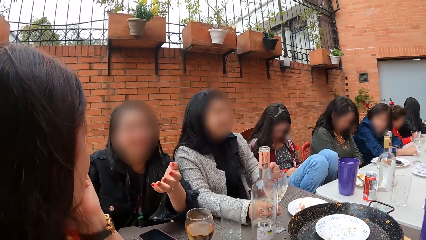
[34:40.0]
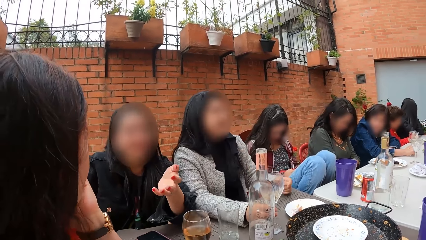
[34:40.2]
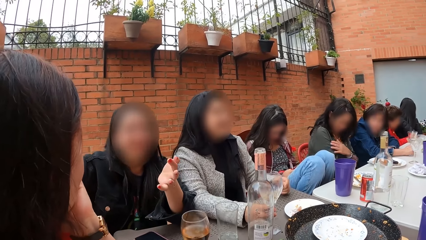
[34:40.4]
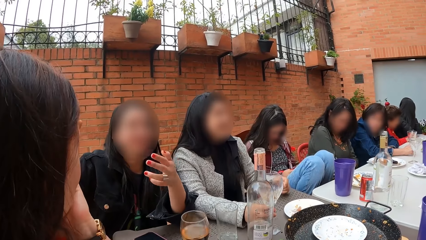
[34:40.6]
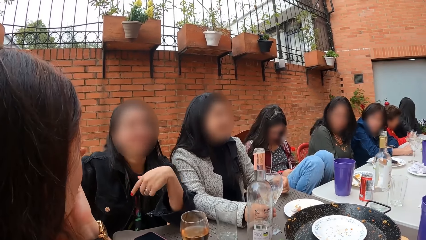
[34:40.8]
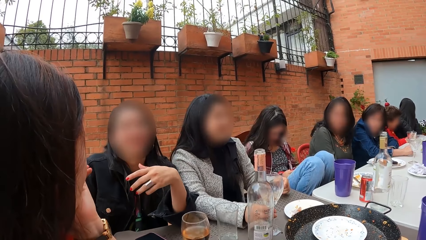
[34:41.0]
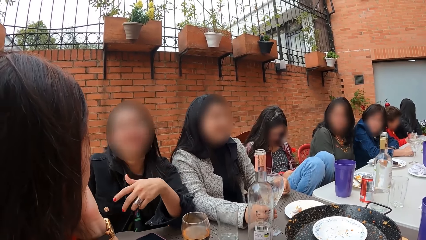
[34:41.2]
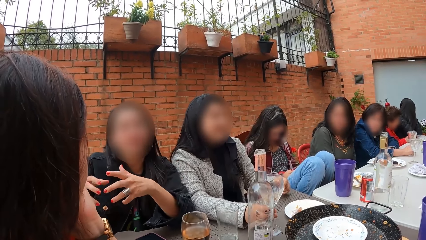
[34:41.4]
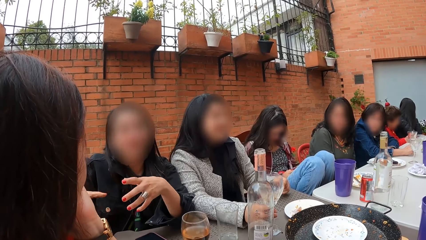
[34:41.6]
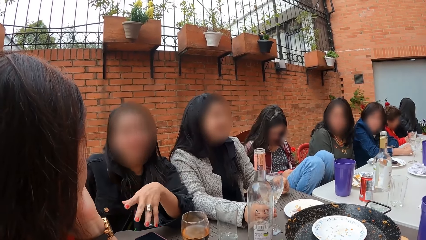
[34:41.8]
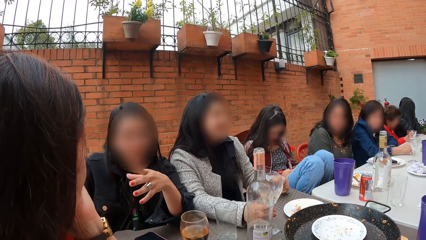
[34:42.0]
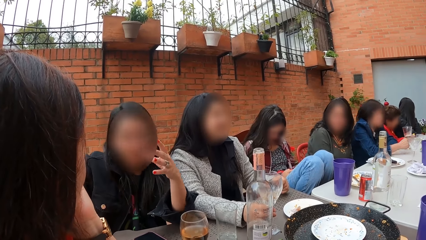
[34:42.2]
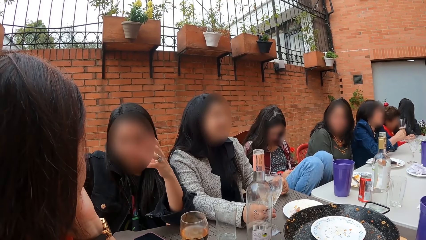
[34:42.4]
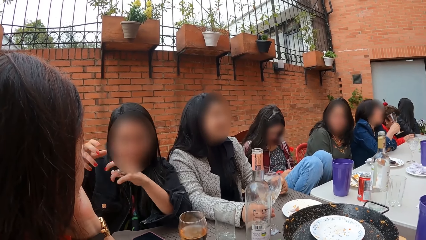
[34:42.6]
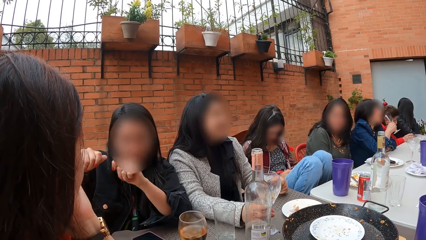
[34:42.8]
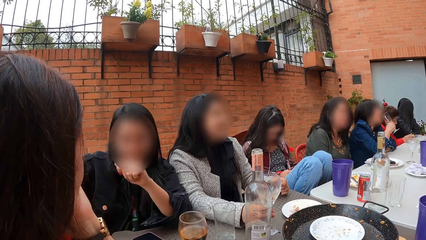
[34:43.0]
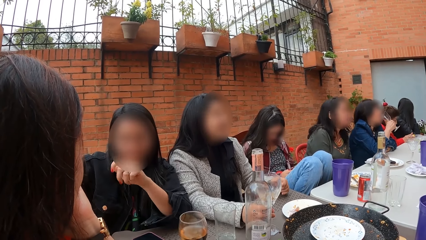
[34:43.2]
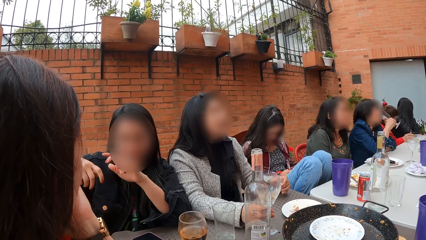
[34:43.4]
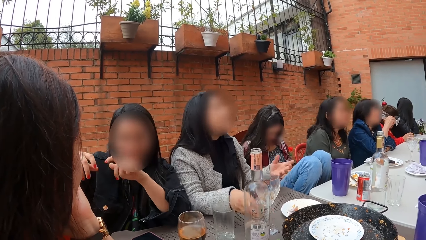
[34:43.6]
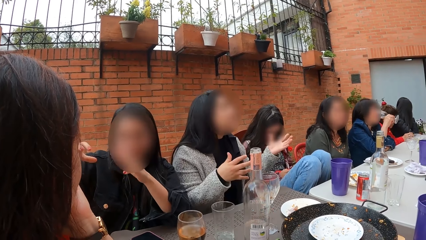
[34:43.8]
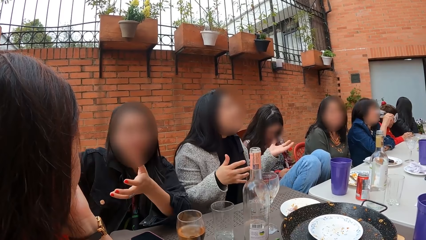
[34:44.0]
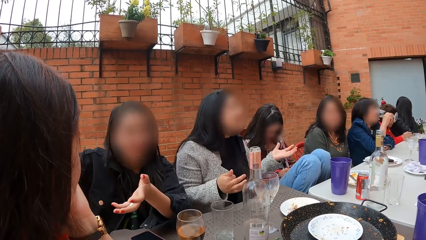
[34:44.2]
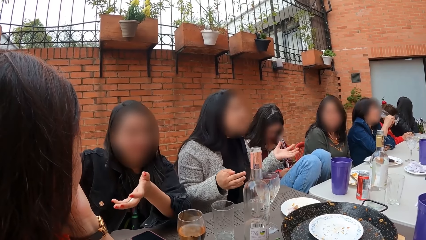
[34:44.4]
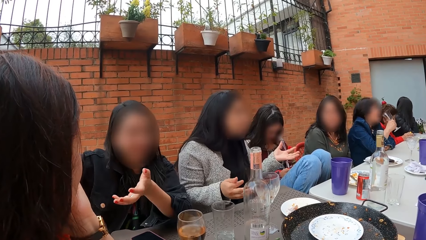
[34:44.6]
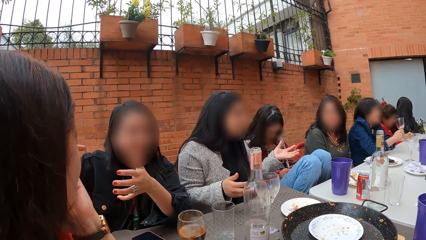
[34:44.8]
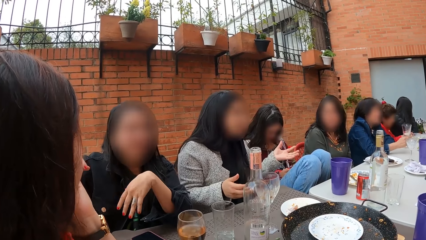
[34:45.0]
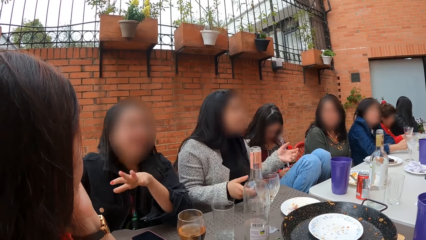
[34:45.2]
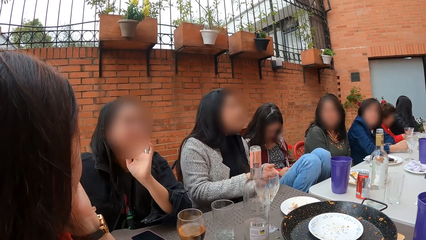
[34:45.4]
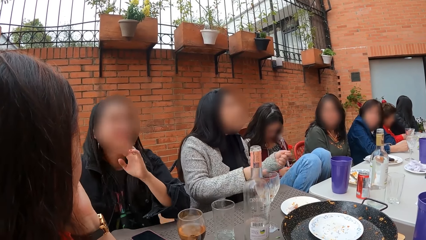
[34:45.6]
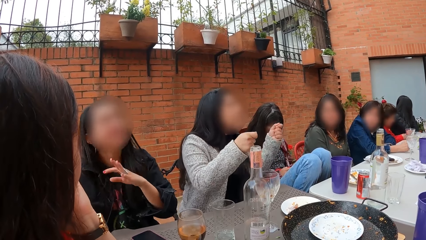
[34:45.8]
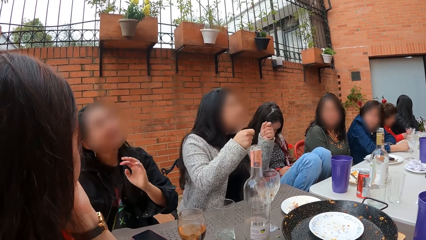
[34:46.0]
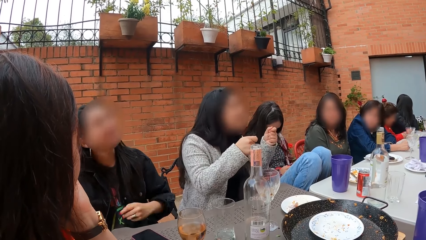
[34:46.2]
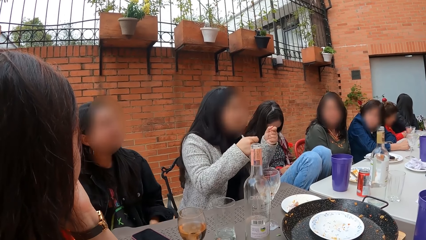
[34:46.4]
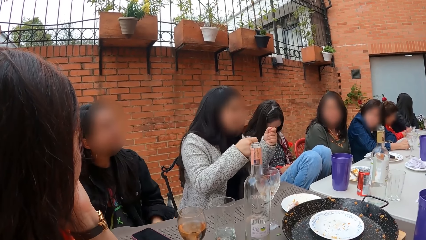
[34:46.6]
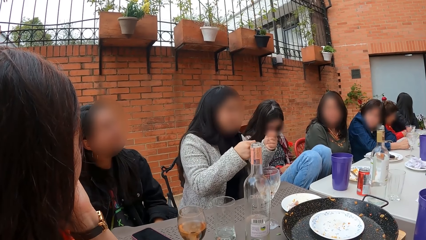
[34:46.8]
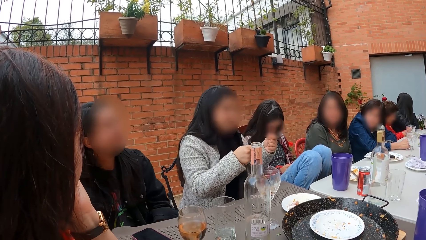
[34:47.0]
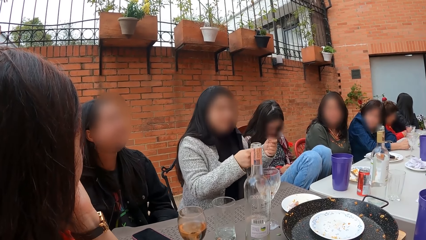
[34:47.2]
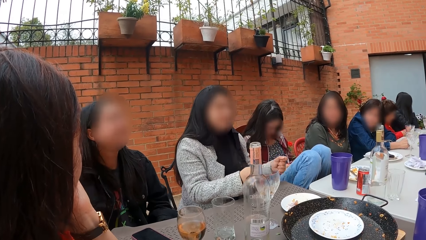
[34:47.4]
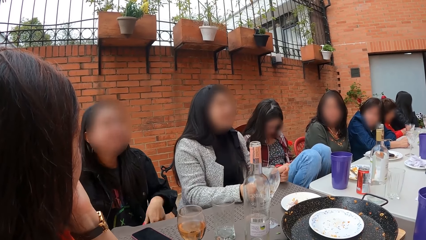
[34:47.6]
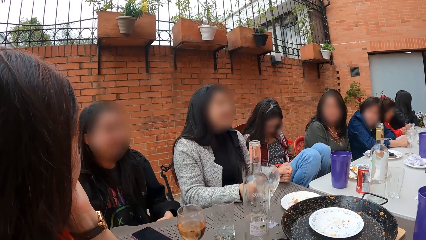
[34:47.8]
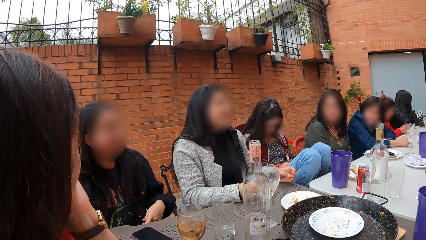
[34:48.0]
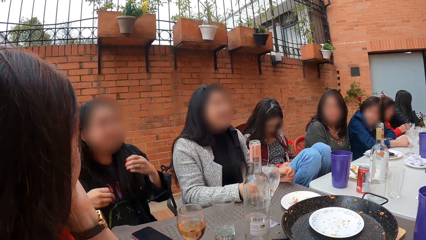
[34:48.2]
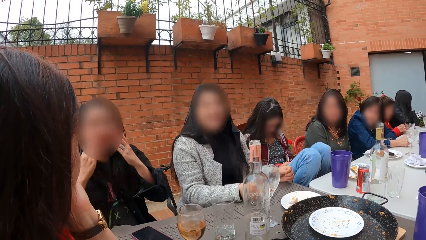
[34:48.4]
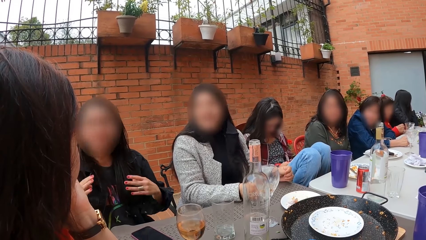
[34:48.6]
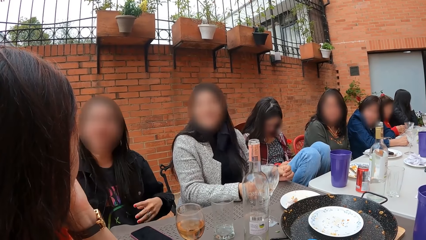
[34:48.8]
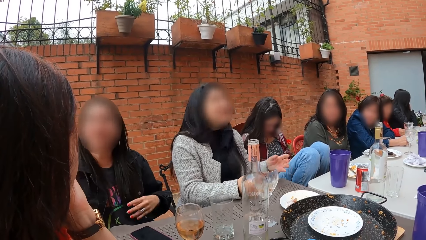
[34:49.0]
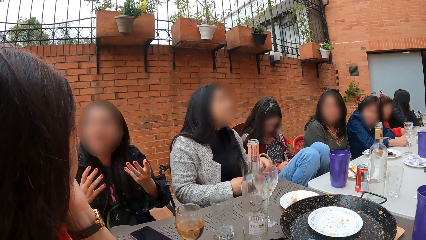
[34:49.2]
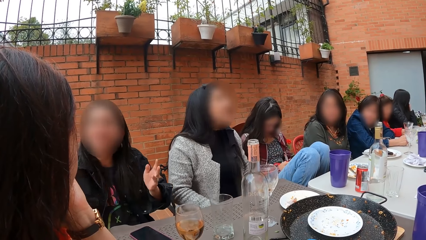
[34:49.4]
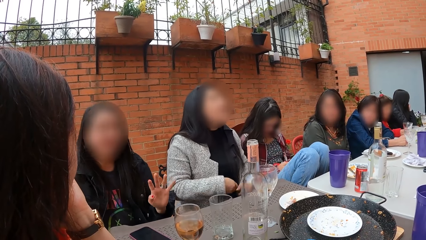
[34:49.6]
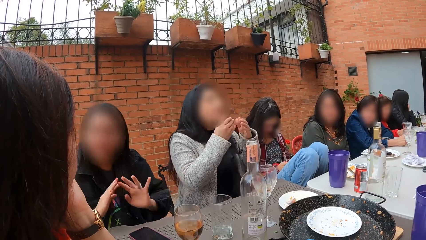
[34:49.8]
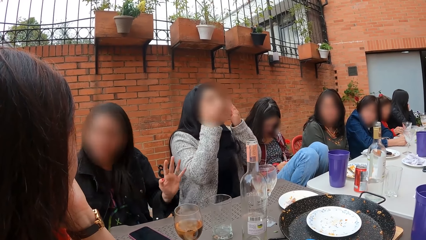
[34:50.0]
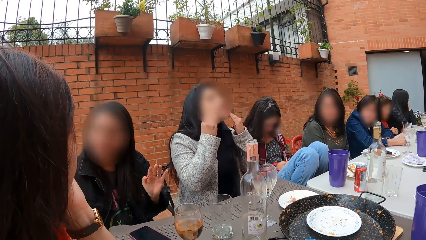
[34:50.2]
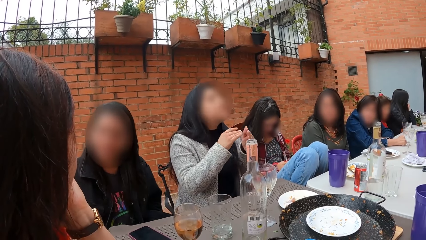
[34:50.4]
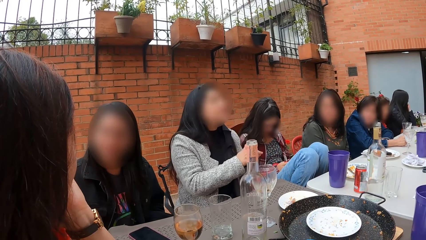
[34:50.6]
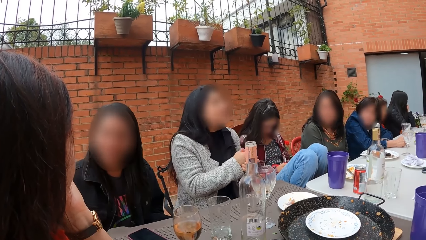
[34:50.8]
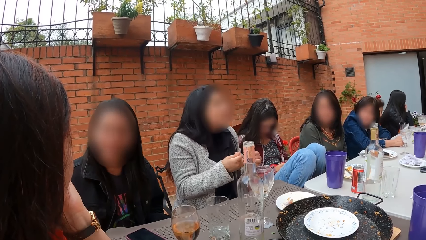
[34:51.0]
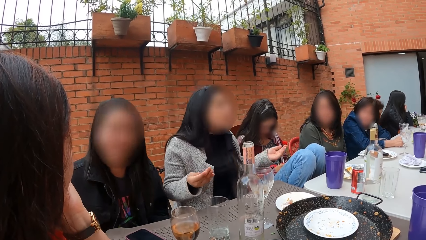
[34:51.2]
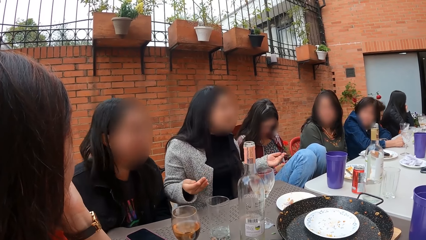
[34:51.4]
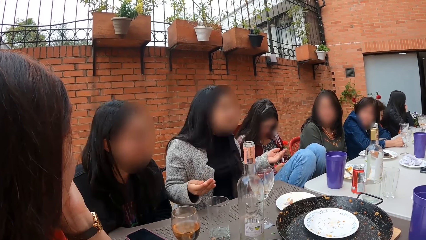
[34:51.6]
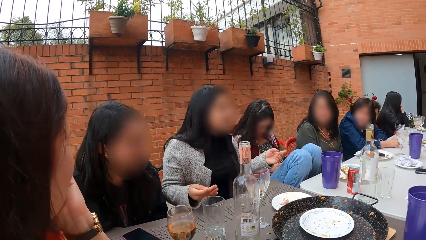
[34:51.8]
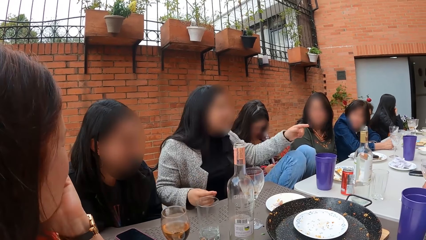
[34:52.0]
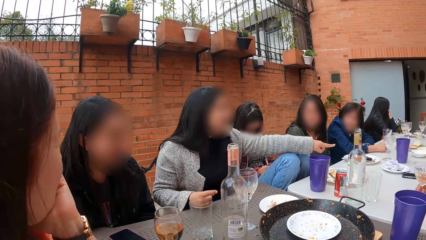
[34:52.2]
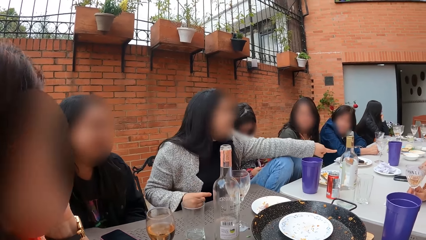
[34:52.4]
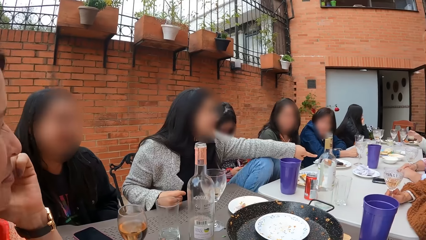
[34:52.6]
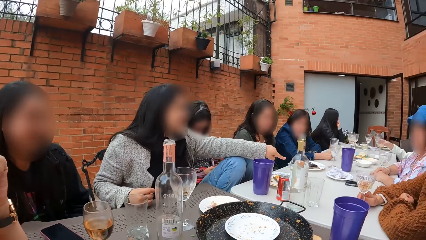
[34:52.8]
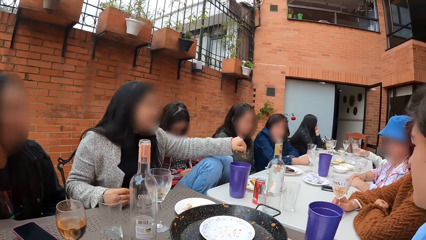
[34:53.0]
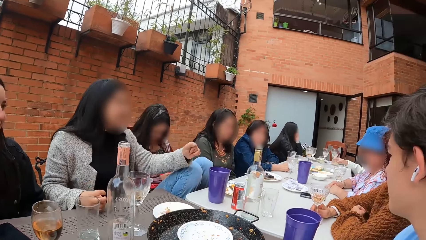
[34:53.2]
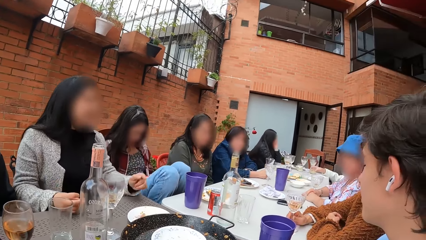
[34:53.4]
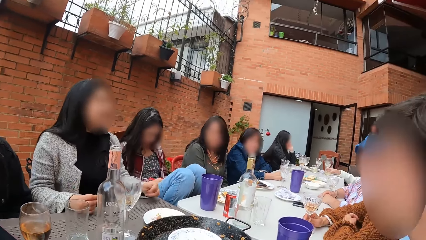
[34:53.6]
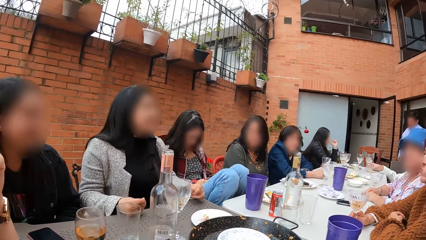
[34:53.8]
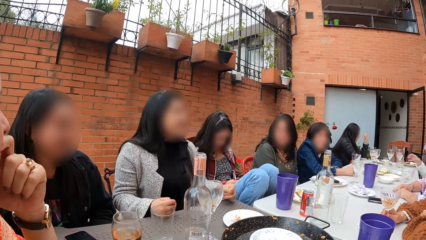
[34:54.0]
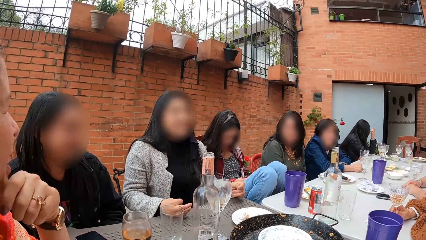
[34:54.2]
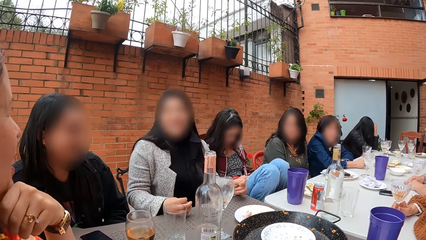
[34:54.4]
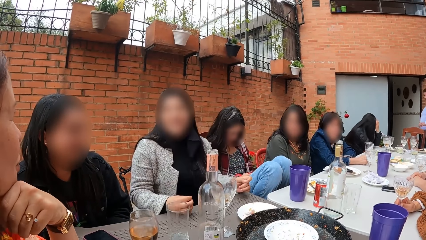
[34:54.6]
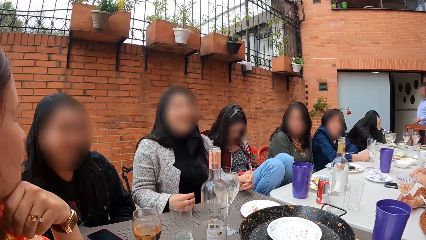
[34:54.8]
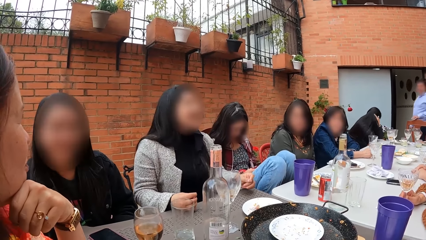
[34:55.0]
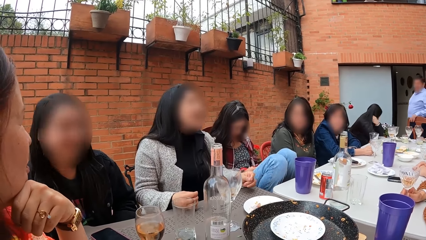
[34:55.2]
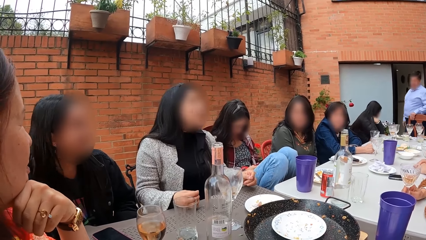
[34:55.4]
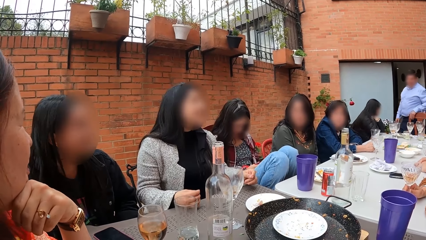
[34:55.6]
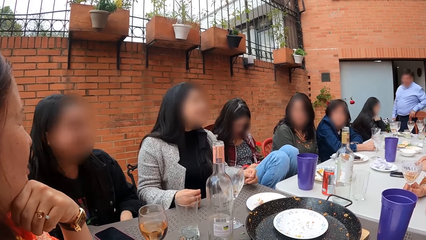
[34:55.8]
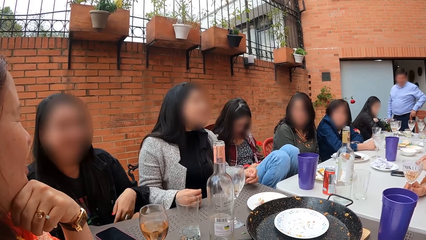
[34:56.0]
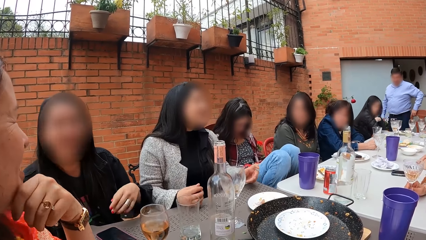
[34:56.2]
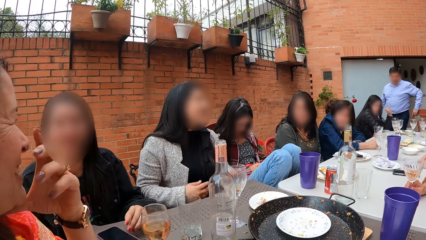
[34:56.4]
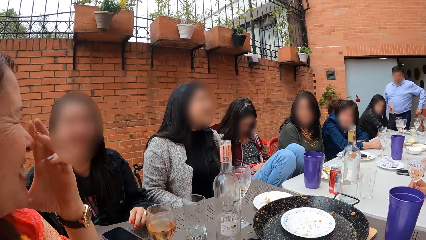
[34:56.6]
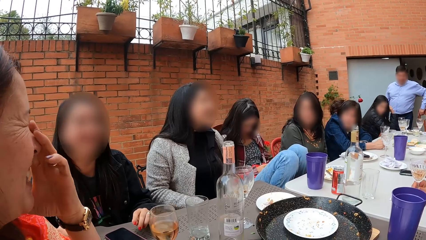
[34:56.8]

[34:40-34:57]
A lady interacts with another lady. The camera wearer looks around.
